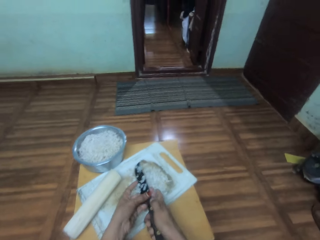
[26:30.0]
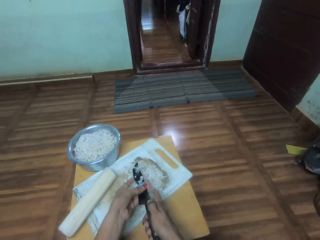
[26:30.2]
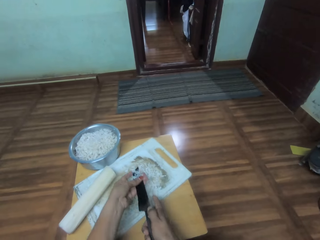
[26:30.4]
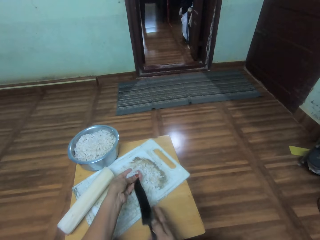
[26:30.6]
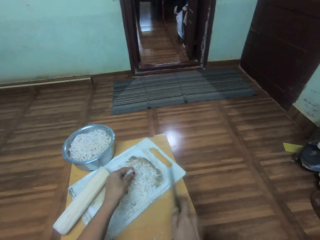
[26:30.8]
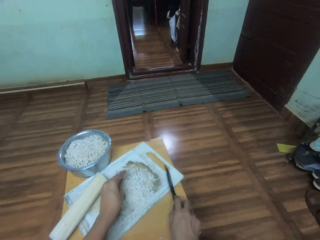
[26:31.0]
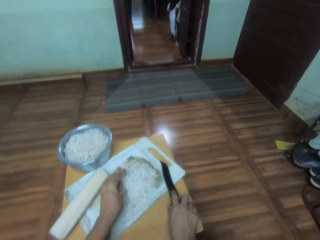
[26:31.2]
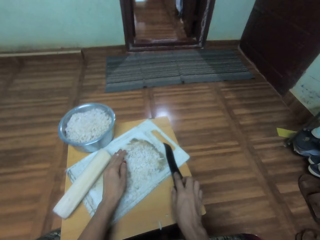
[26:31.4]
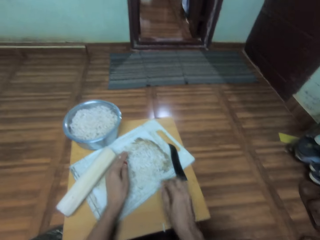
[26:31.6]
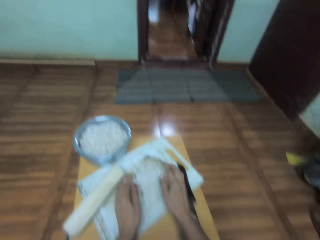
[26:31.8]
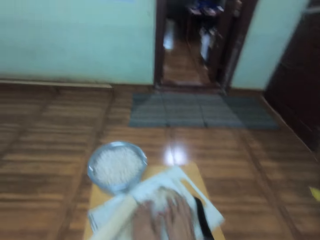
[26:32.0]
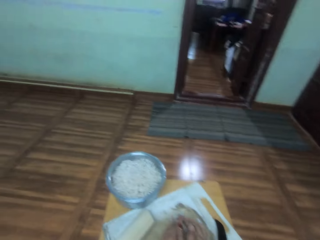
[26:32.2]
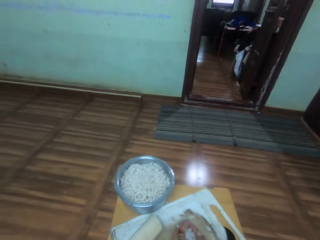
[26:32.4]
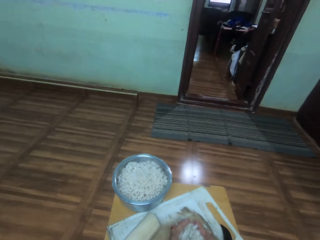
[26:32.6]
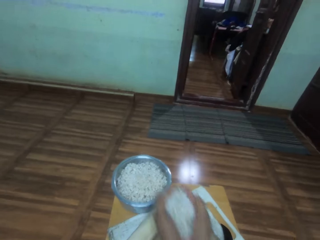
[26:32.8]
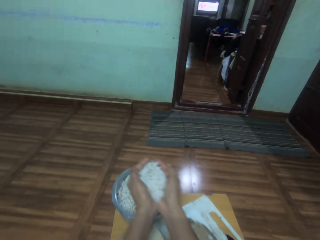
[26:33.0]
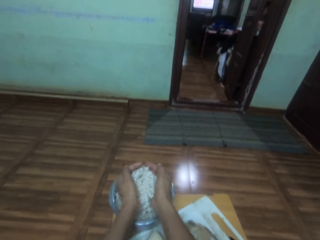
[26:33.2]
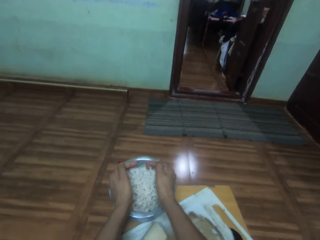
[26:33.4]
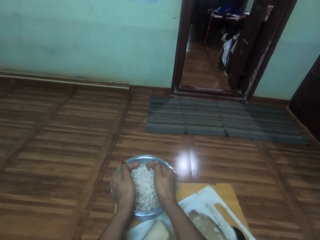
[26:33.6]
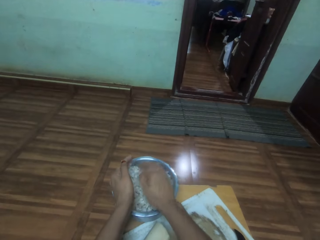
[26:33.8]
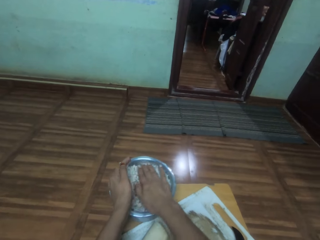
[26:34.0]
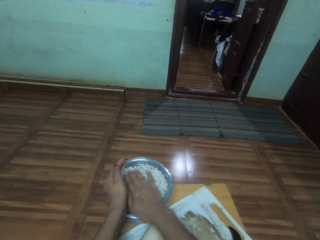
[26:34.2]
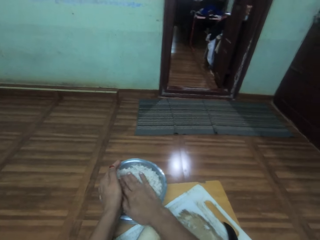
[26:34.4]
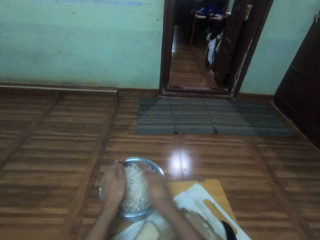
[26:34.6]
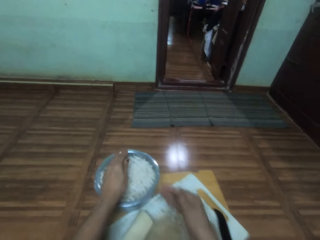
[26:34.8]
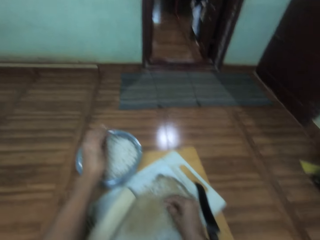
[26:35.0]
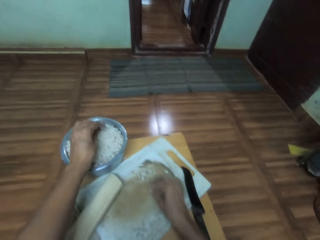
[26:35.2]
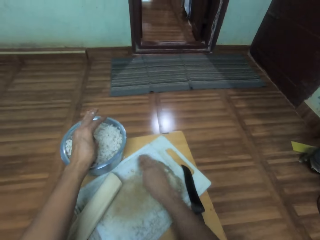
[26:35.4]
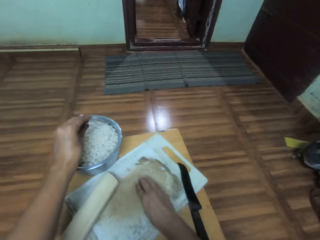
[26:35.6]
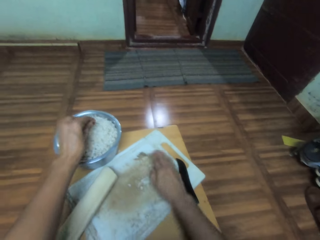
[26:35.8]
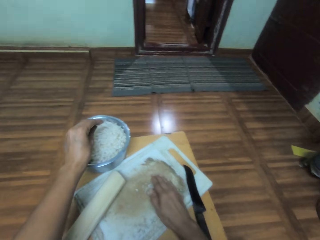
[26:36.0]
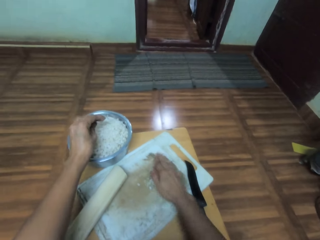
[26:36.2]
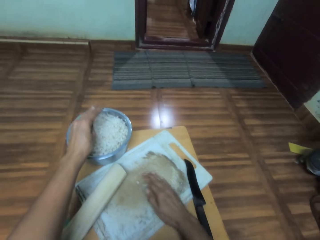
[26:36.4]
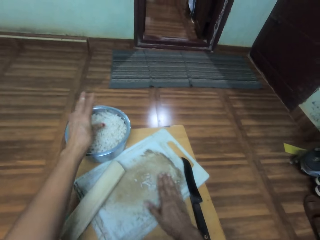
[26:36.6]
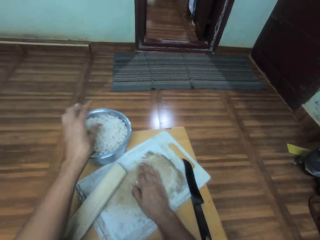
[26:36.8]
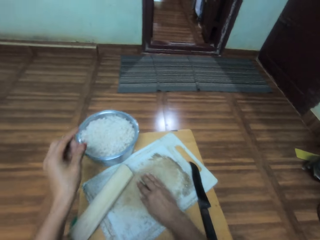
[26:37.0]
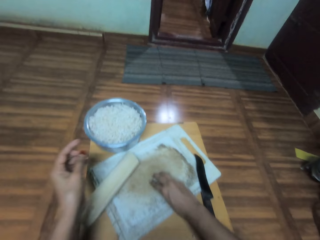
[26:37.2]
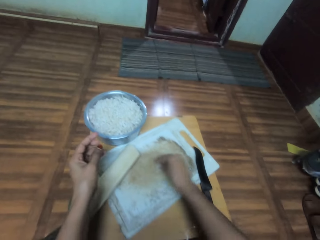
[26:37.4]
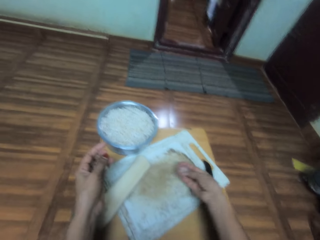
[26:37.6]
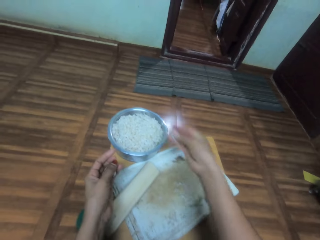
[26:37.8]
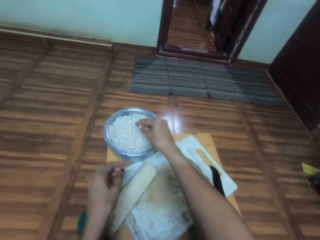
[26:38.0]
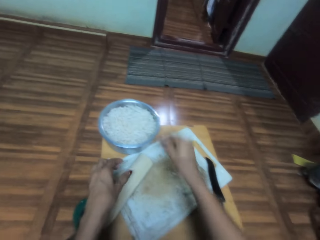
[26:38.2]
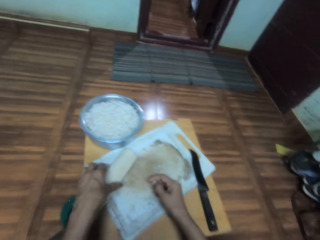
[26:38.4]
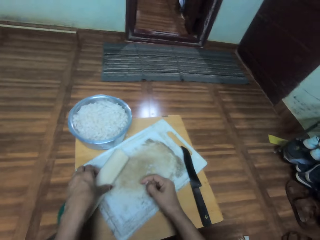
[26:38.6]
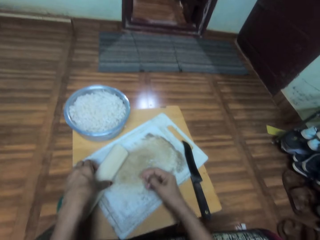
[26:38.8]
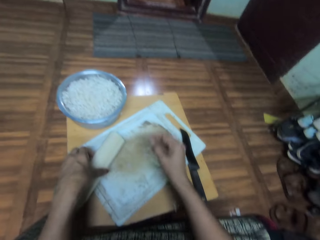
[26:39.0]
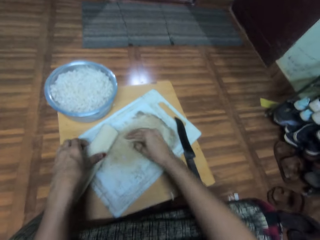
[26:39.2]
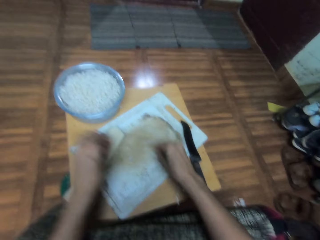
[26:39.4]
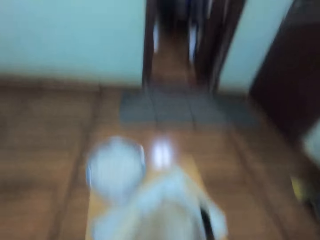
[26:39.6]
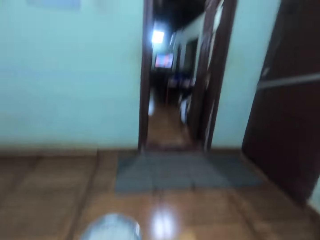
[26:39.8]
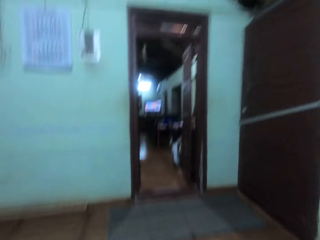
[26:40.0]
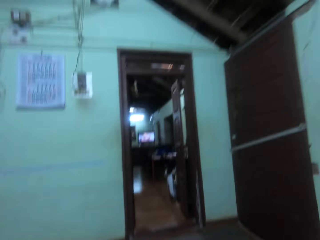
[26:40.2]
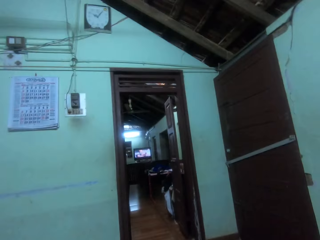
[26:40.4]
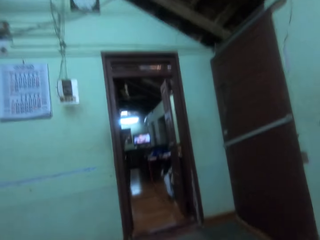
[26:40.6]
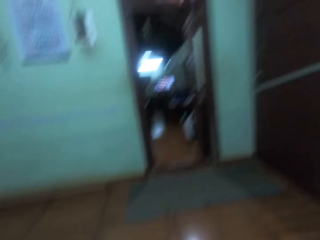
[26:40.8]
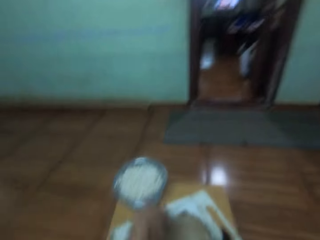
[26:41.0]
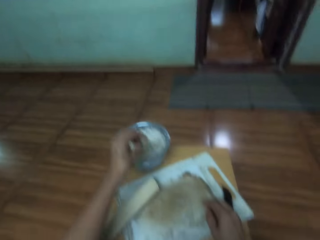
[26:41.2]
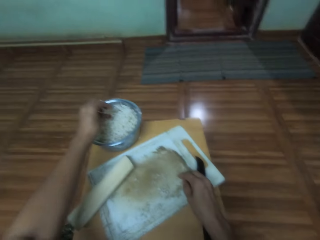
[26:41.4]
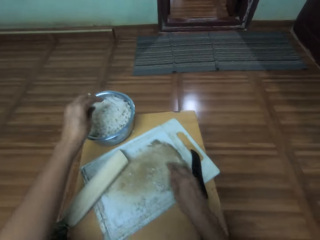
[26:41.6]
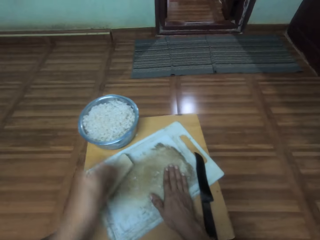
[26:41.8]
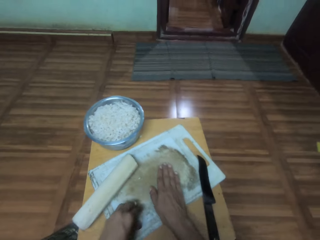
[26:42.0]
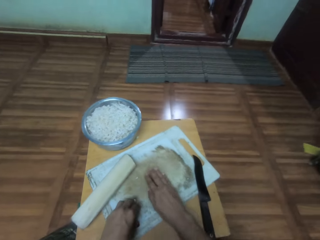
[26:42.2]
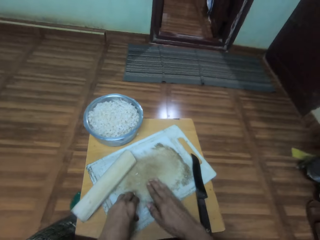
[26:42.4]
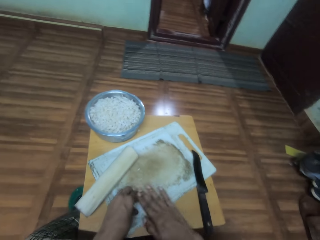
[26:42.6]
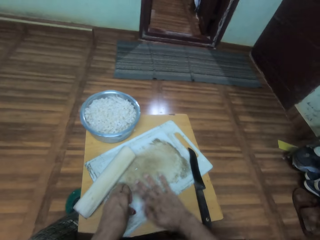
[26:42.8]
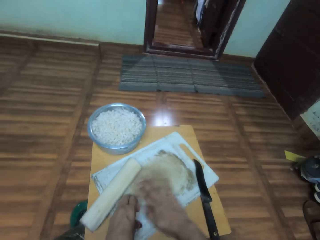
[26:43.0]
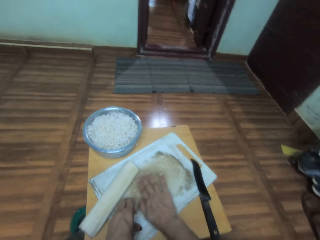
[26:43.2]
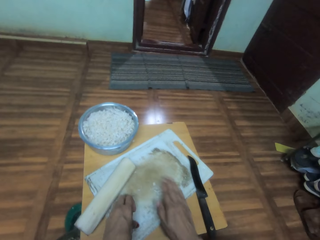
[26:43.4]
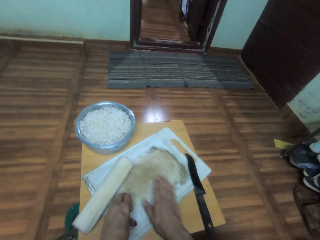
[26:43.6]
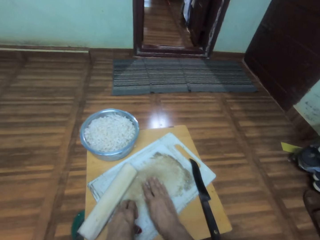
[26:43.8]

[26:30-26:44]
The camera wearer removes something on the knife. They put the knife on the chop board. They scoop something and put something on the plate or in the cooking pot. They spread something in the cooking pot. They scoop something, take something, and put something on the plate or in the cooking pot. They touch something and move the chop board. They scoop something and look at the room. They put something on the plate or in the cooking pot. They scoop something.

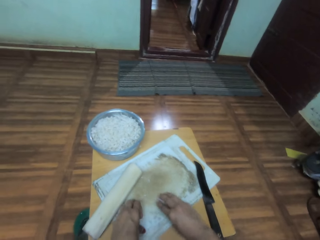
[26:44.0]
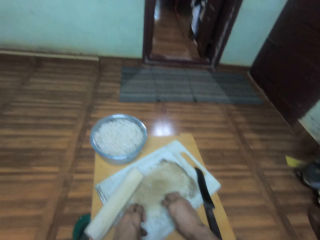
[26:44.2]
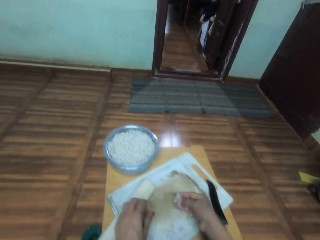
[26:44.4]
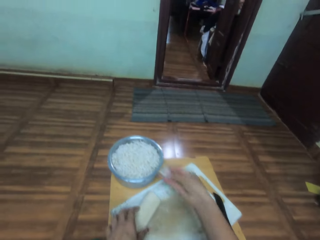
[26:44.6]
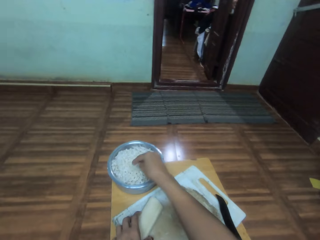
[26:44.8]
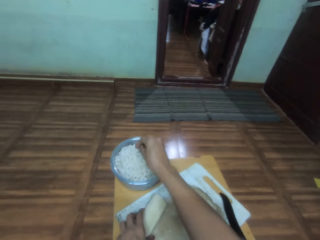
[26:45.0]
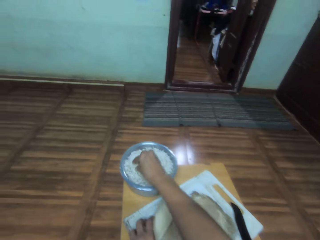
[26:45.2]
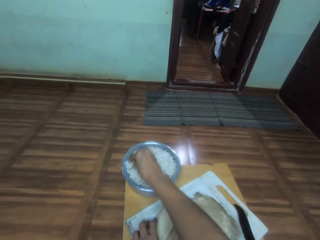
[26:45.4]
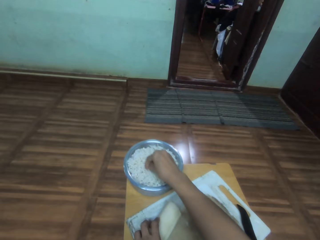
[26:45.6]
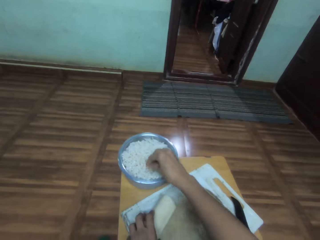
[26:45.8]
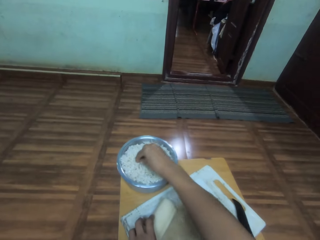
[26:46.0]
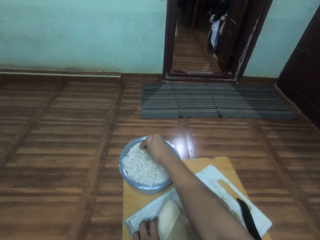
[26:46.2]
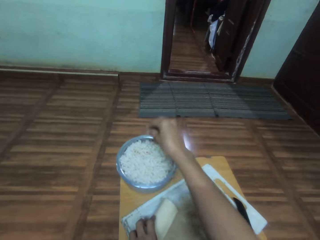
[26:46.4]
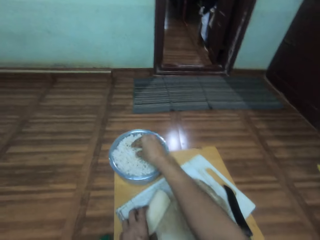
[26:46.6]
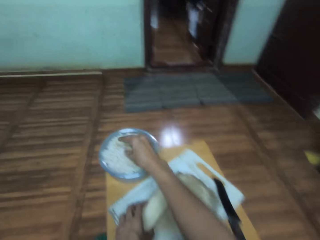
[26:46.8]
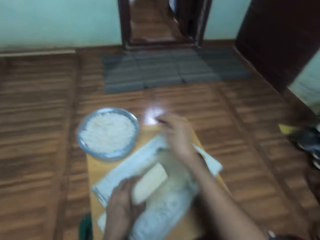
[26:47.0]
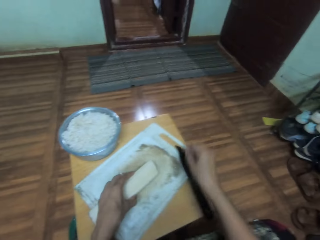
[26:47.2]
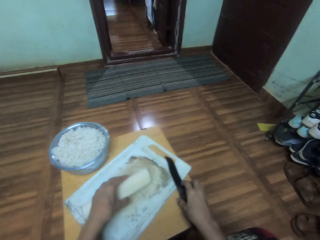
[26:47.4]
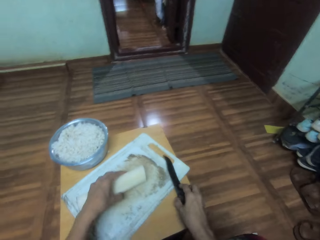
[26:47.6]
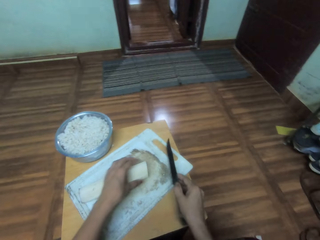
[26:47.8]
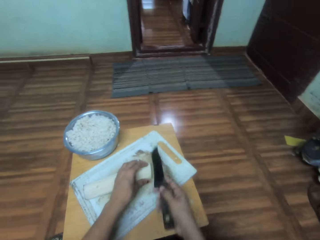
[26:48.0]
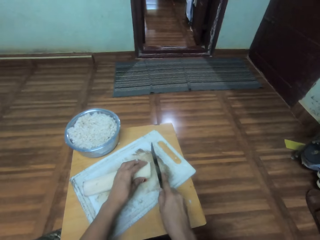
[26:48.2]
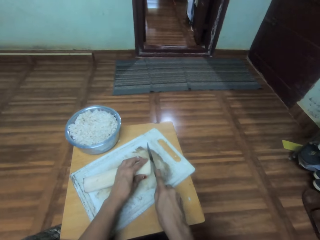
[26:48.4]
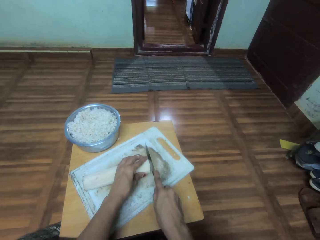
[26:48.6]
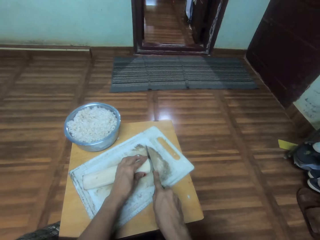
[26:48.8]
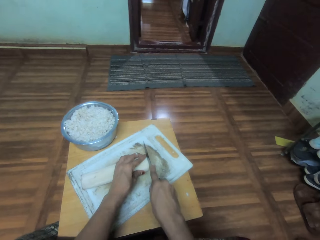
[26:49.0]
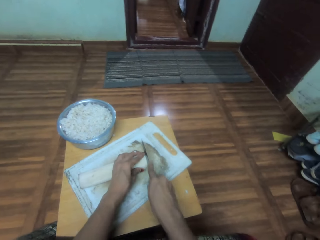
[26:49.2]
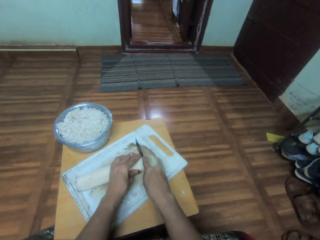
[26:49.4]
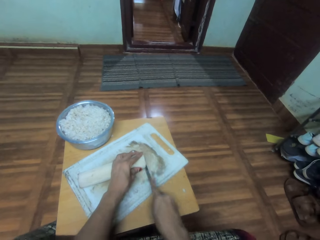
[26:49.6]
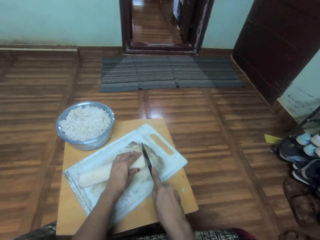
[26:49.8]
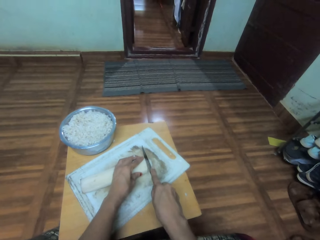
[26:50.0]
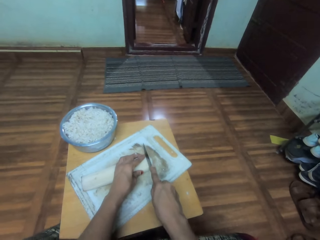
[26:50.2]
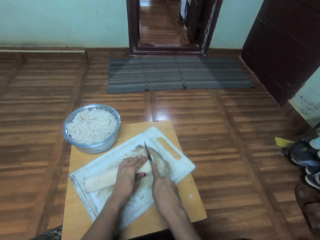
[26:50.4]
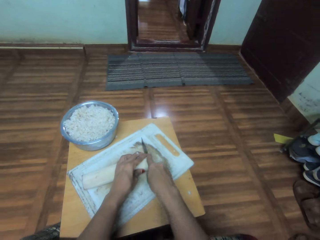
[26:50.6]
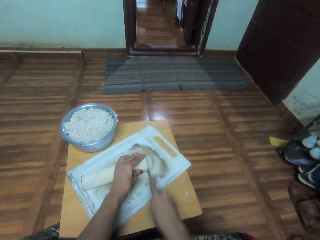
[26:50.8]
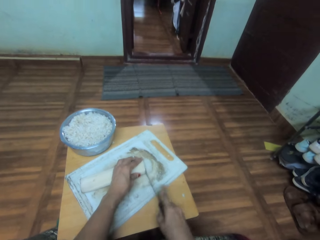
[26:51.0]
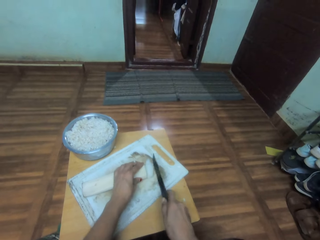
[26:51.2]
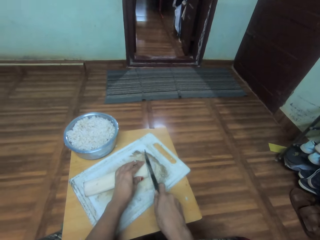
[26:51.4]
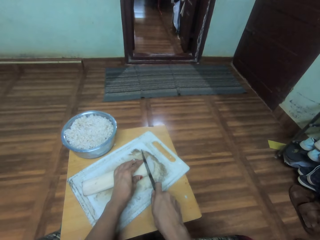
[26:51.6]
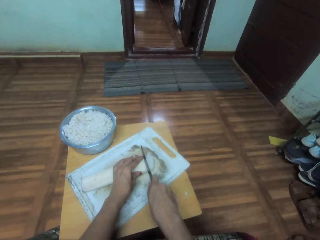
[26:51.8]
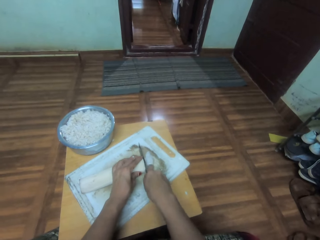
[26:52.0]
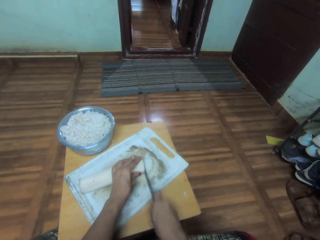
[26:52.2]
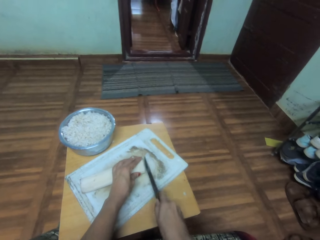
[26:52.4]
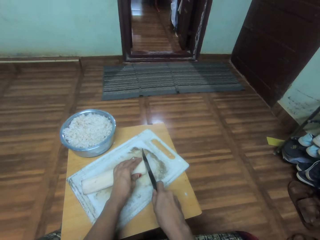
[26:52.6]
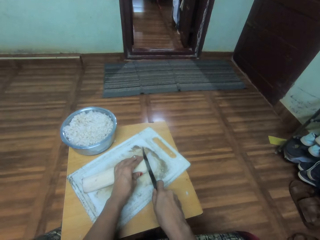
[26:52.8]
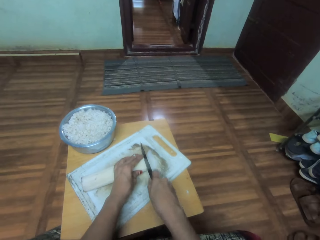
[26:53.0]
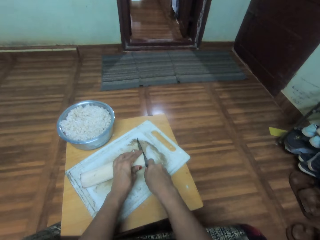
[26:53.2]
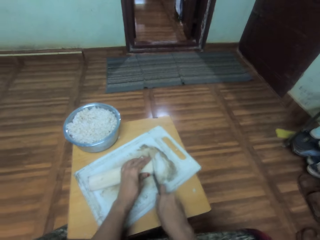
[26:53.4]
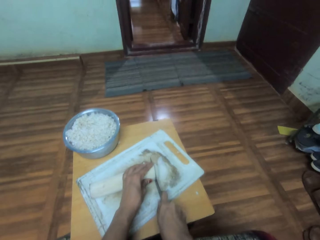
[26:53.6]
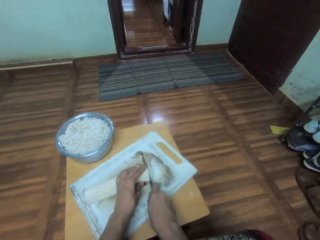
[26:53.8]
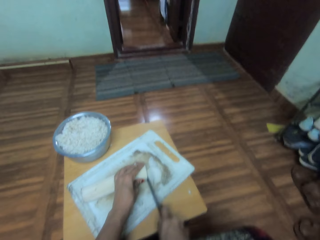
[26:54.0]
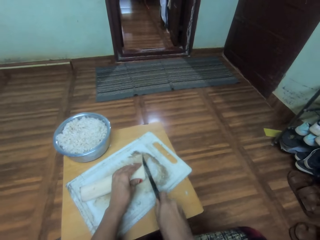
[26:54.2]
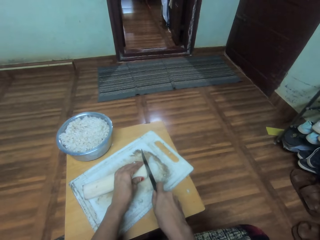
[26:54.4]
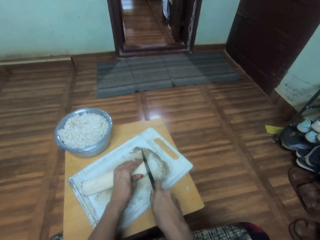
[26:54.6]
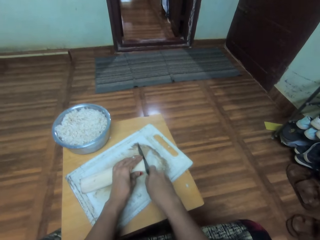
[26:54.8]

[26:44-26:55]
The camera wearer takes something. They put something in the cooking pot or on the plate. They spread something in the cooking pot. They move something on the chop board. They take the knife. They cut something into pieces with the knife.
